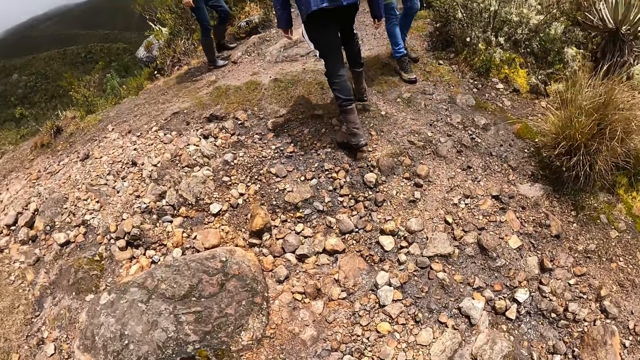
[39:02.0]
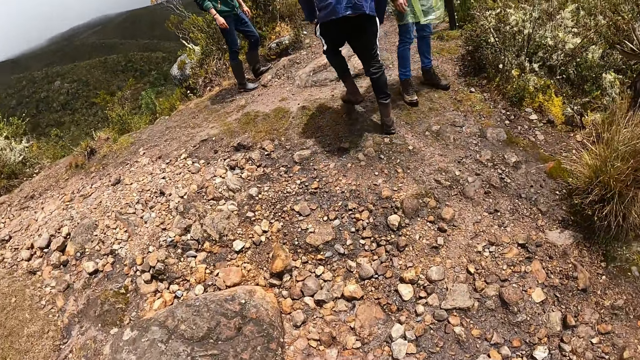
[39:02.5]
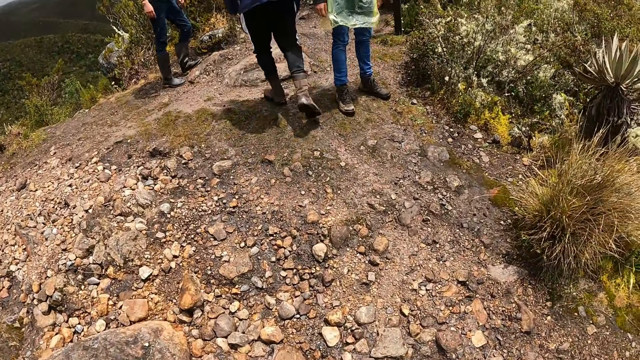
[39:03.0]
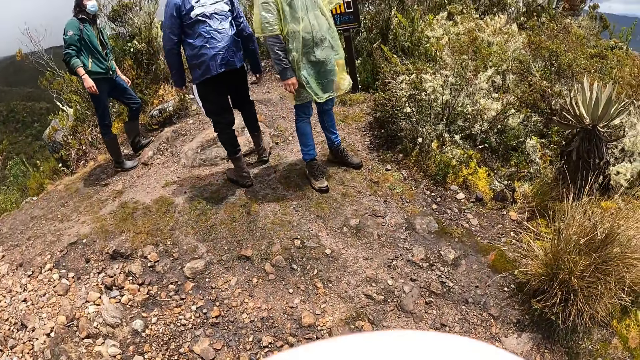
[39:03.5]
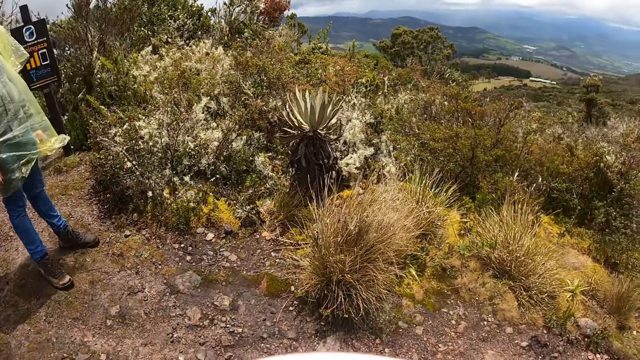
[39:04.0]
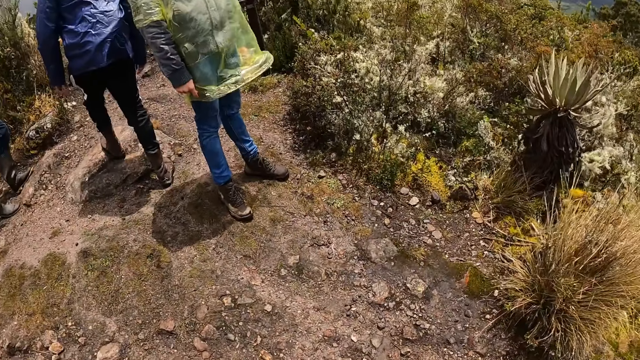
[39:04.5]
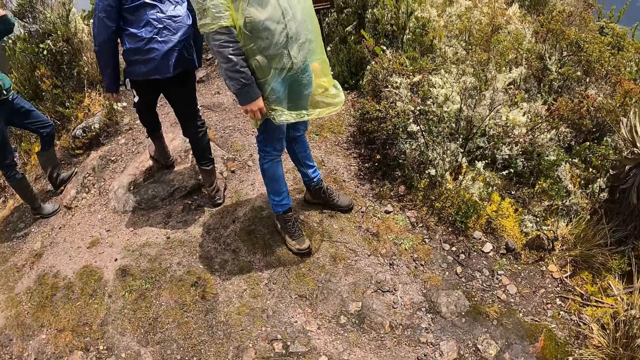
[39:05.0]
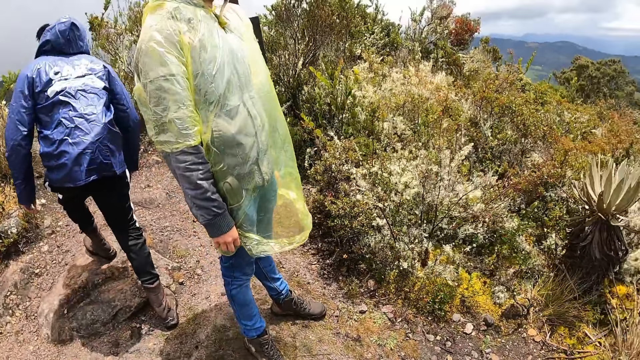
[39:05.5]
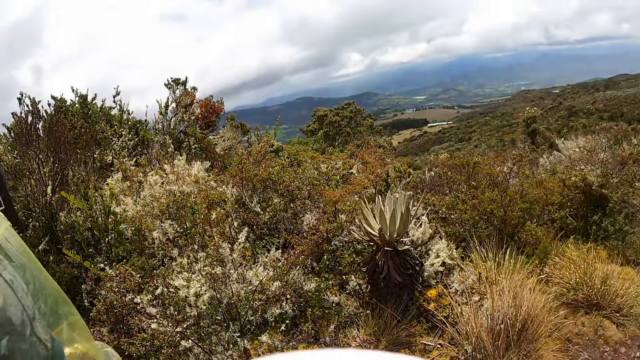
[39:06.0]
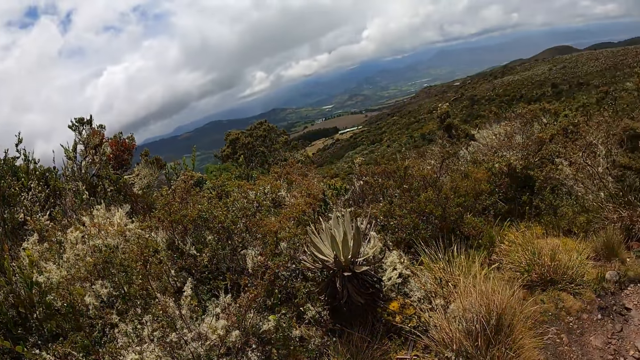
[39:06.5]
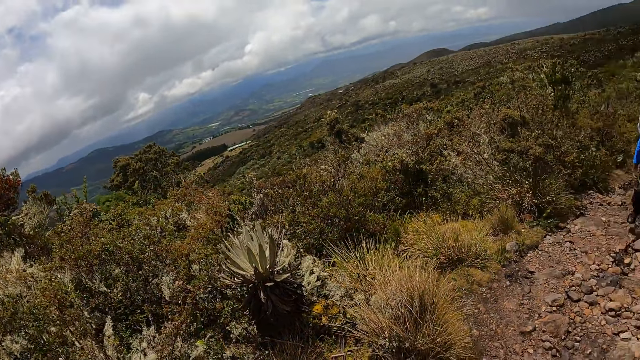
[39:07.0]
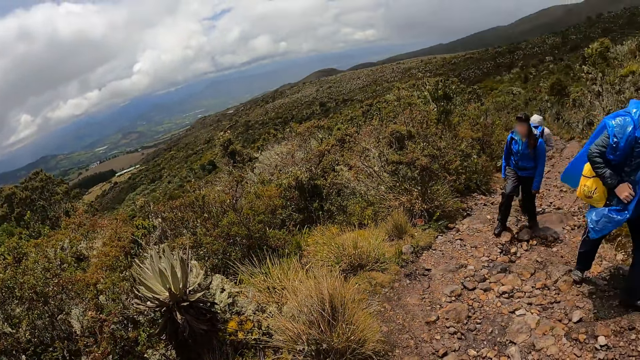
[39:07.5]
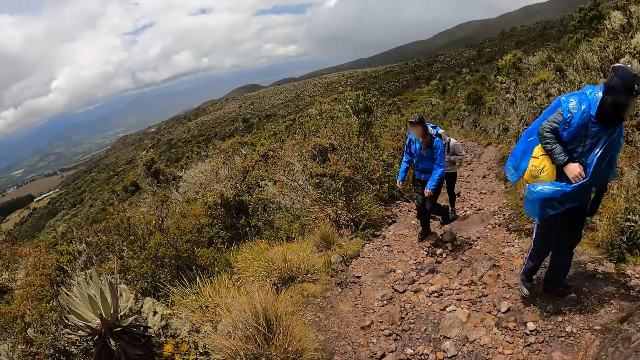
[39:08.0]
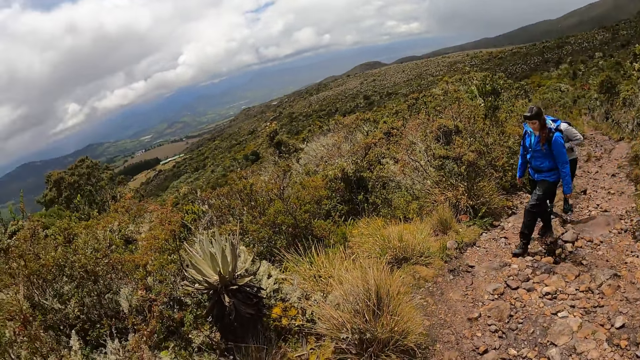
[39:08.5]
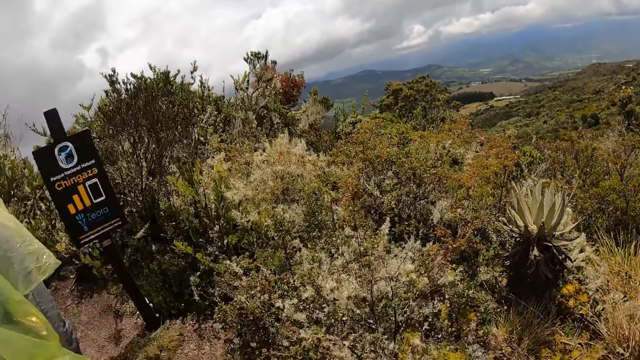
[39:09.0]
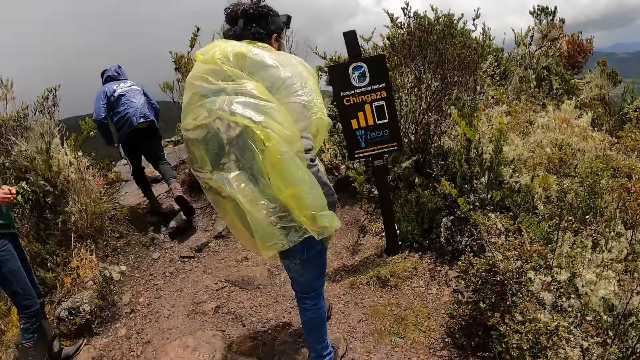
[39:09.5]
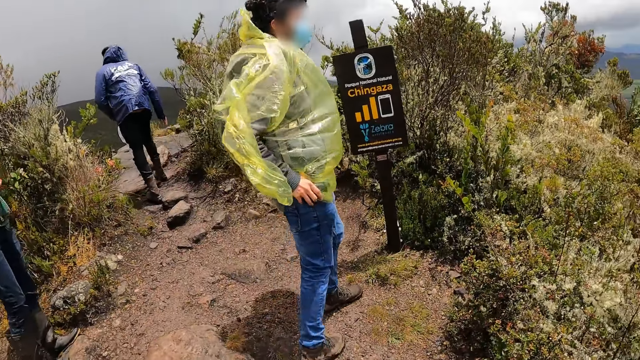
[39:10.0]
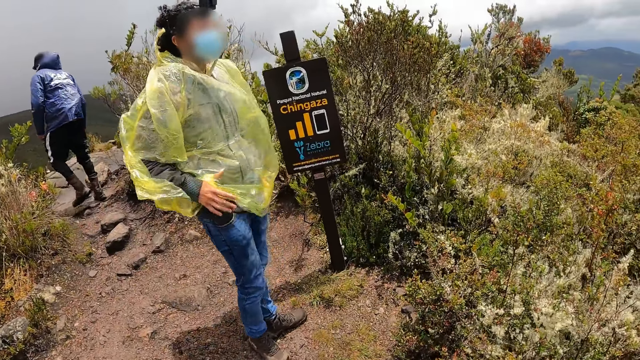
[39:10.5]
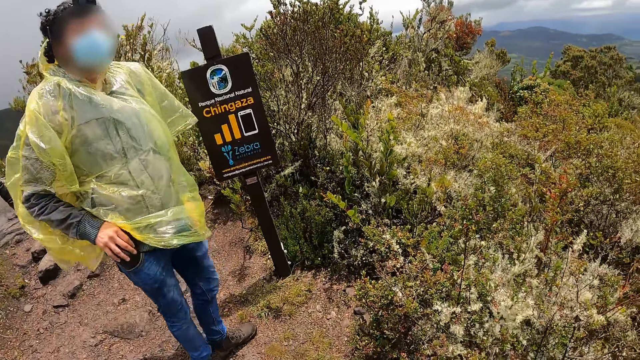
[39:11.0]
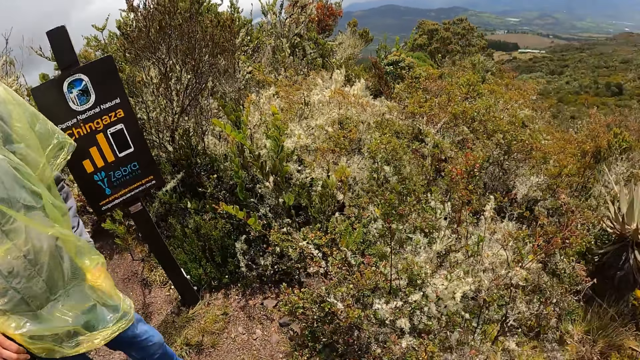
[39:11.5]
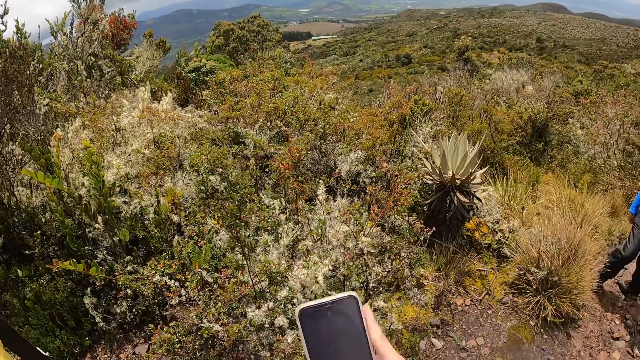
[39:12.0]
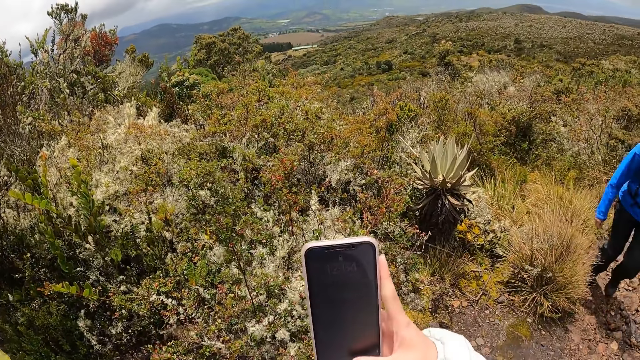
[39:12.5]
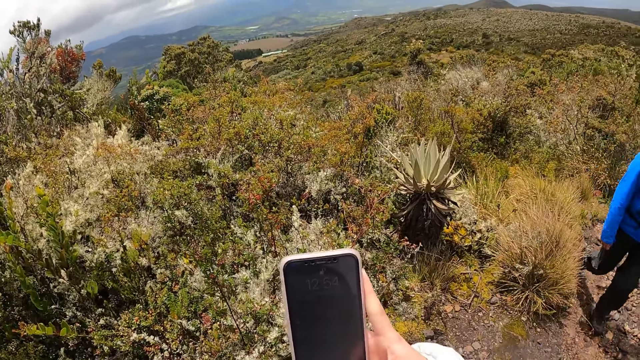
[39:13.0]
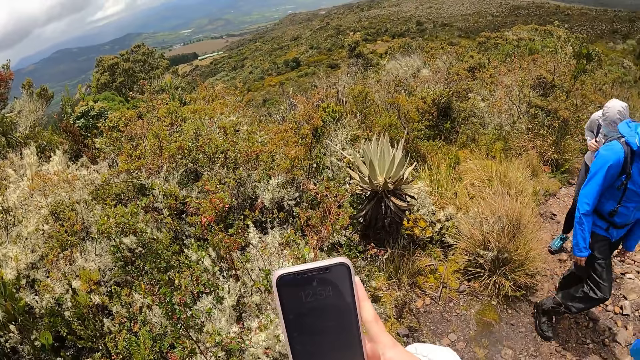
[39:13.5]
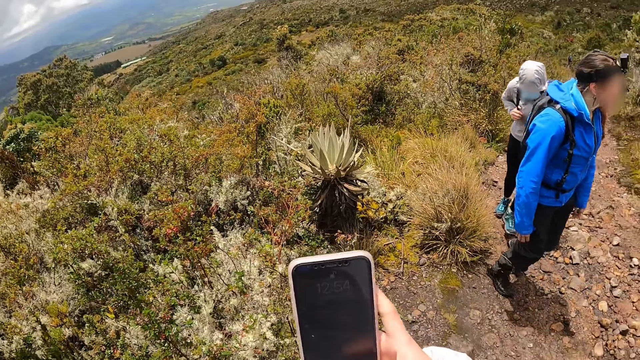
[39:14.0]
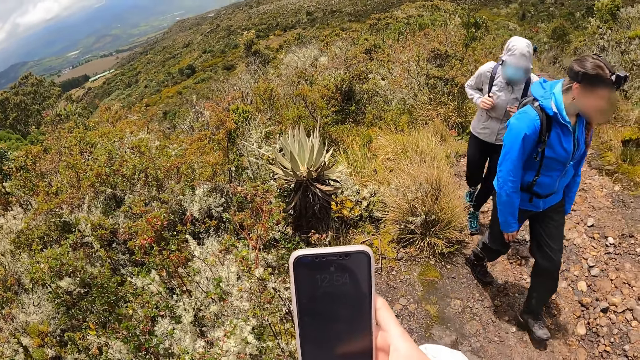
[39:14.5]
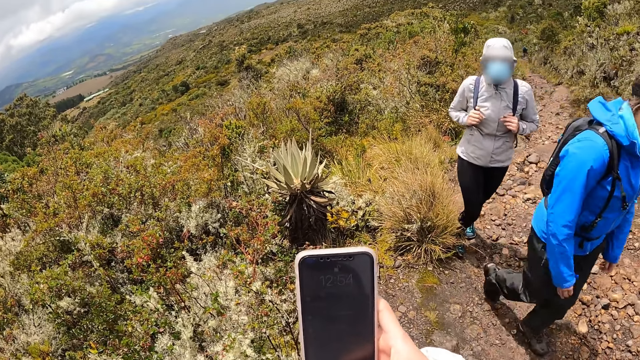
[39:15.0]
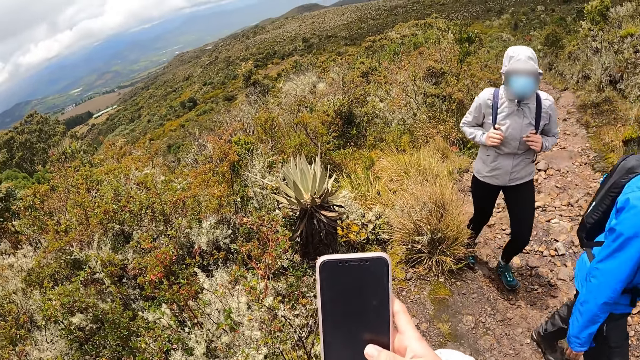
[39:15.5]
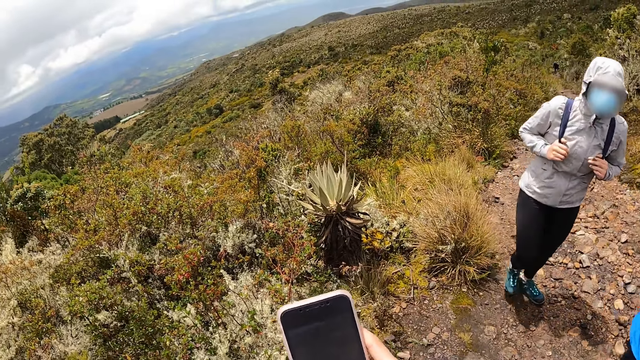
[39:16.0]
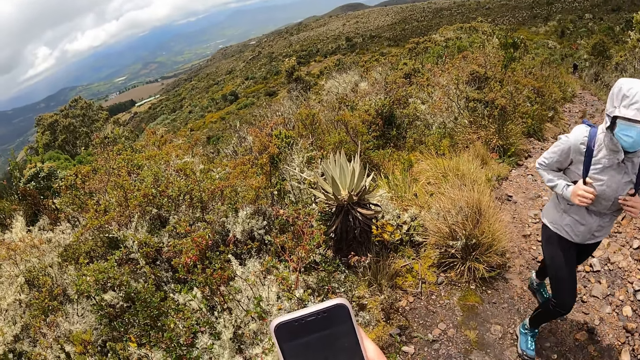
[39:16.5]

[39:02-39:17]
The man, the woman and another woman stand at the top of a mountain. The camera wearer looks around the bushes. Another man, a third woman and a fourth woman walk behind the camera wearer. The second woman interacts with the camera wearer. The camera wearer holds a phone with her right hand. She operates the phone. The third woman and the fourth woman walk past the camera wearer.

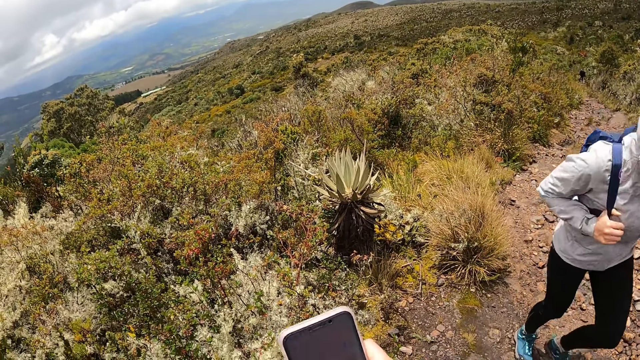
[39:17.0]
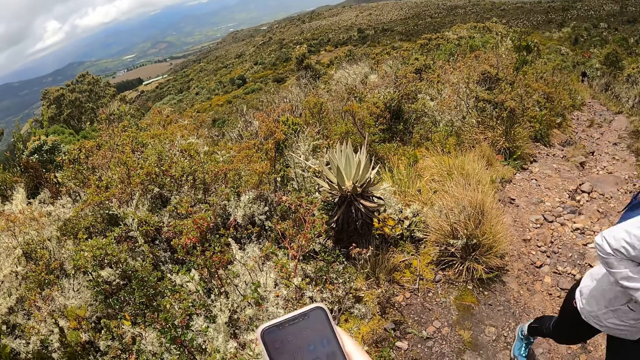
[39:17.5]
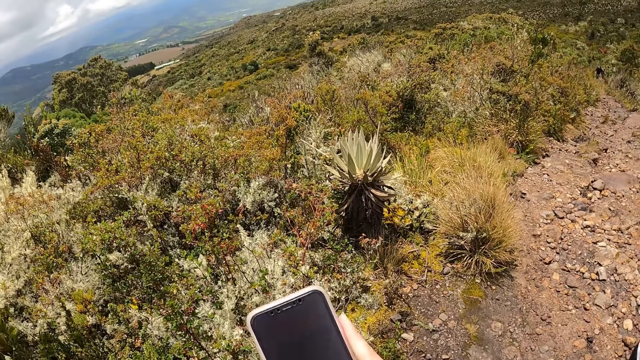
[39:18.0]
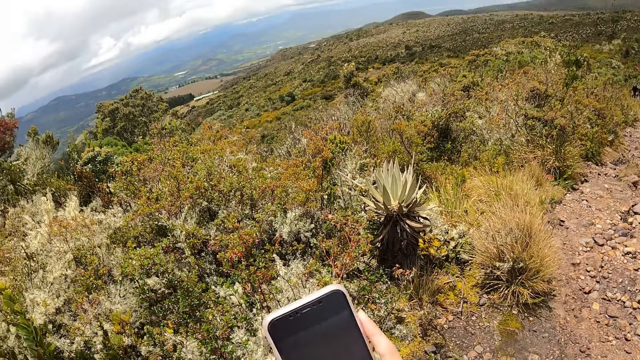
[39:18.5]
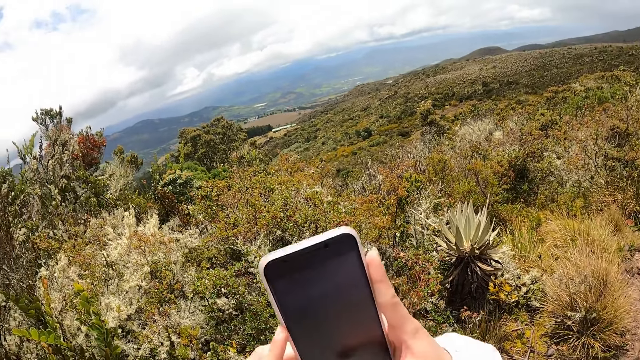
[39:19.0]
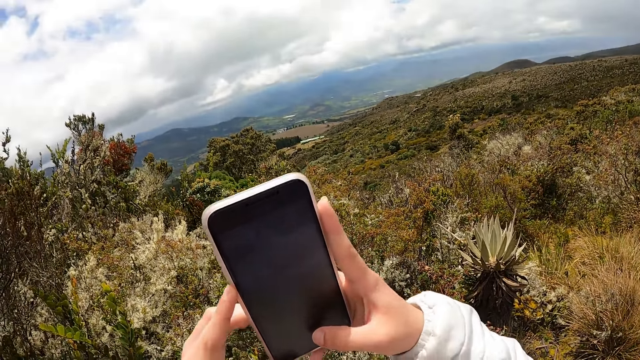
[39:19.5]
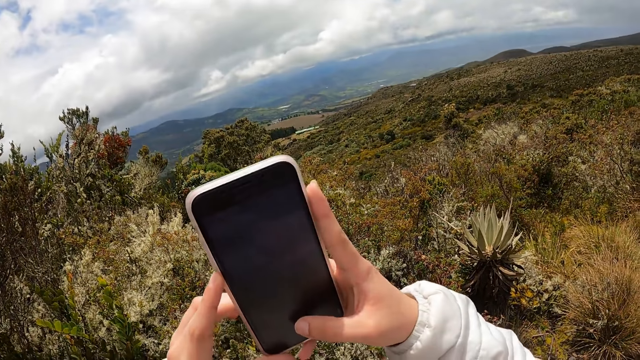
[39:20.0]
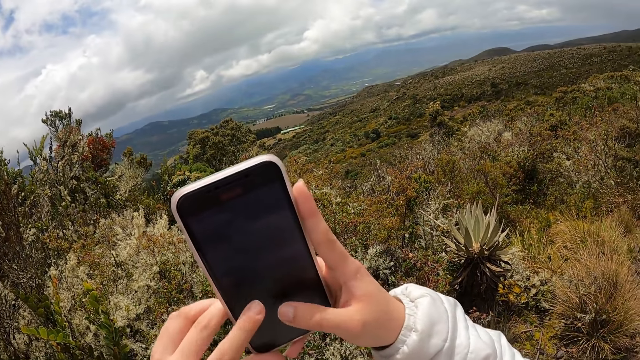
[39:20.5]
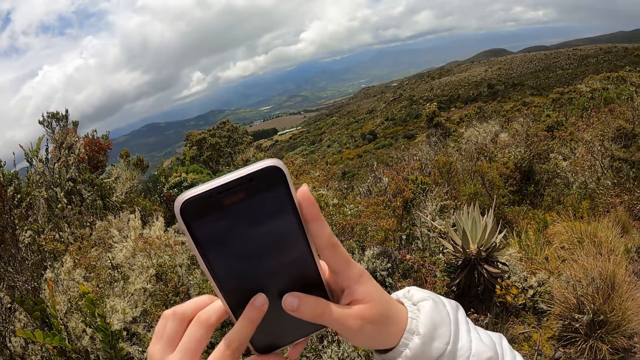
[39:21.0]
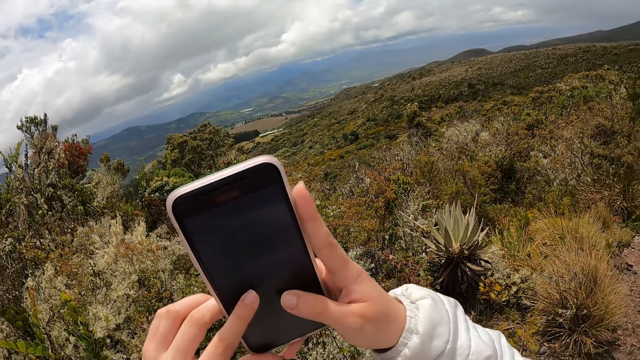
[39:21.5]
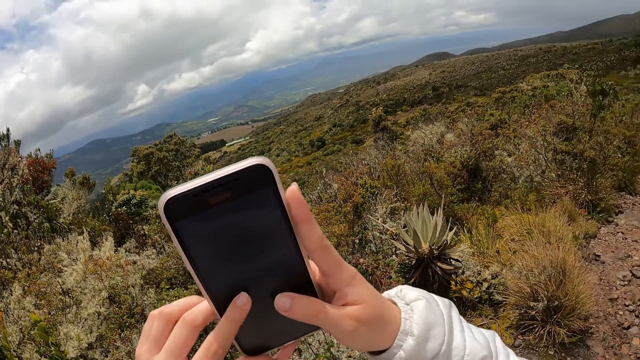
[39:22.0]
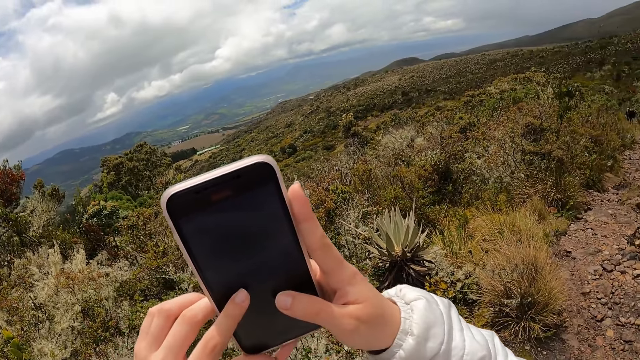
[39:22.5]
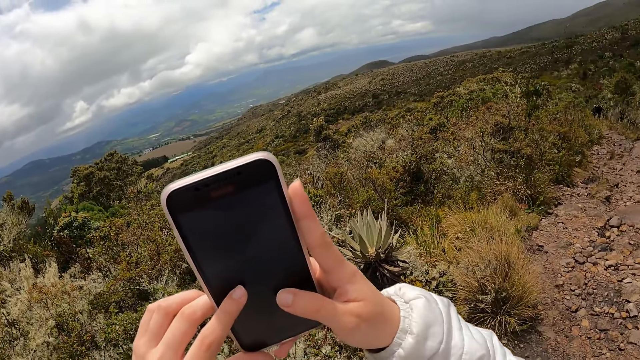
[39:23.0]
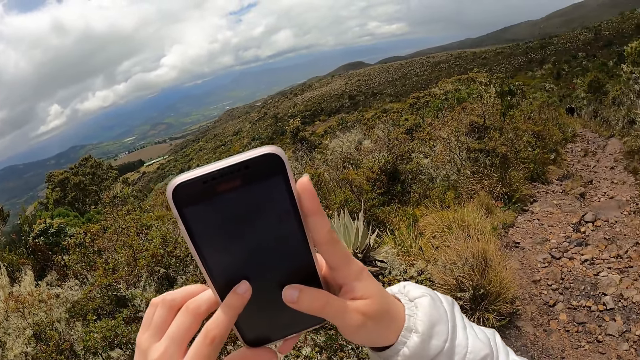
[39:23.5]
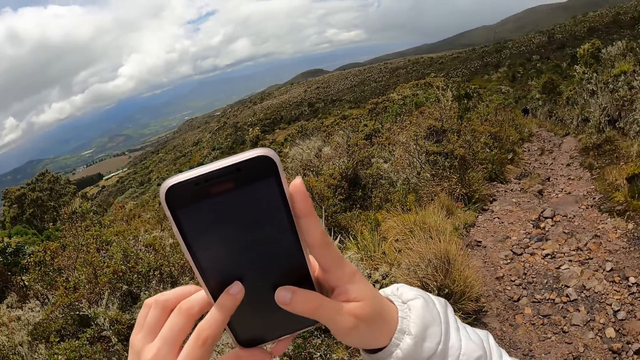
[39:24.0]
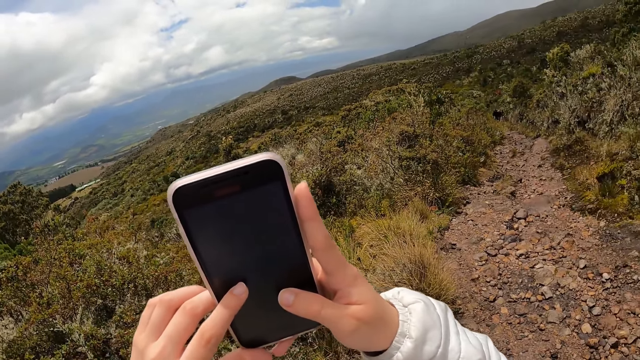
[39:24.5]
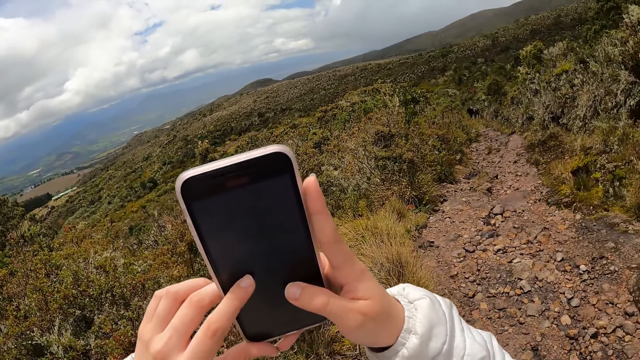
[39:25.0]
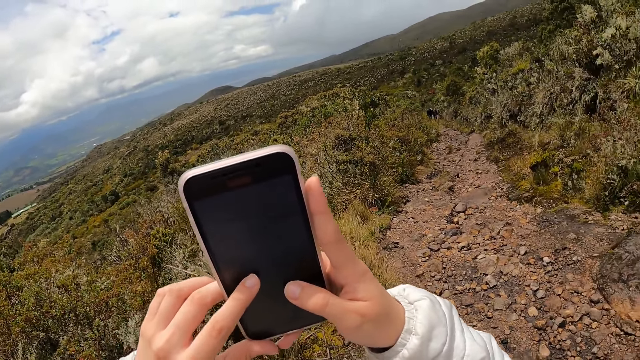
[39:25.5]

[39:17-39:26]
The camera wearer operates the phone with both hands.
